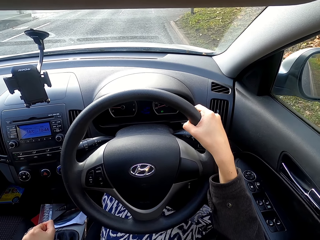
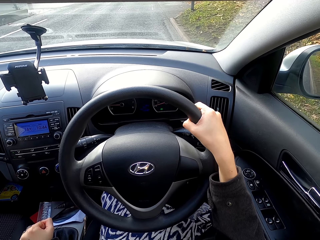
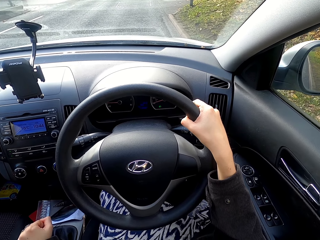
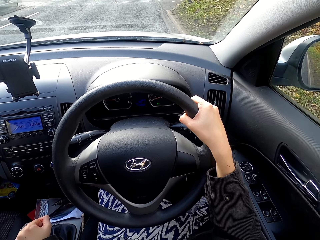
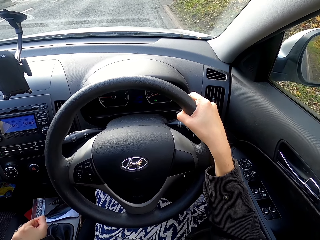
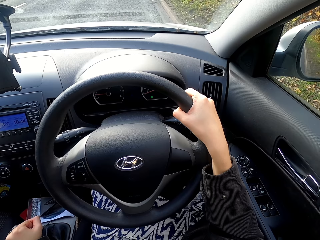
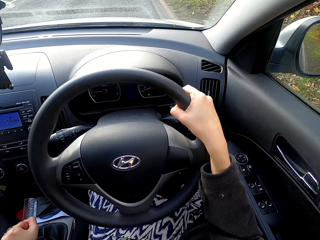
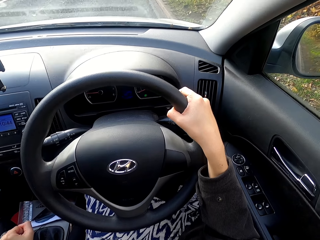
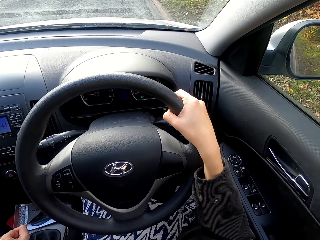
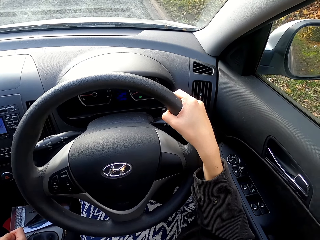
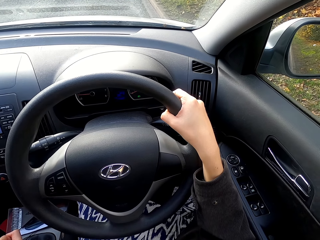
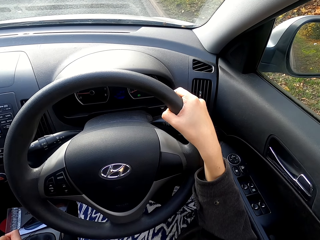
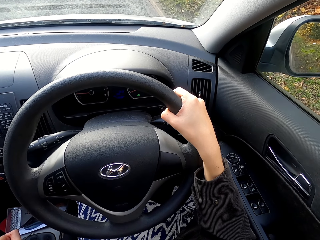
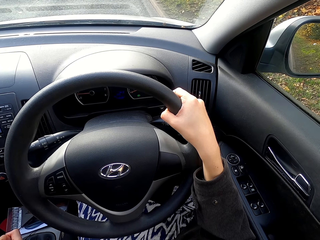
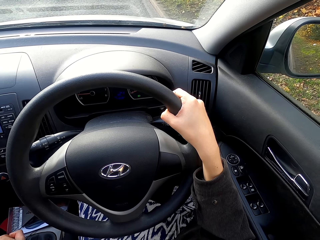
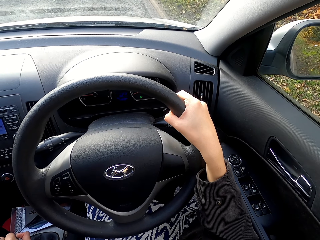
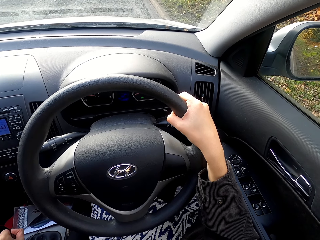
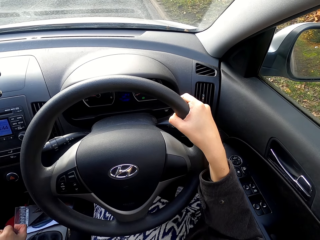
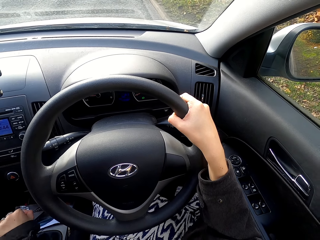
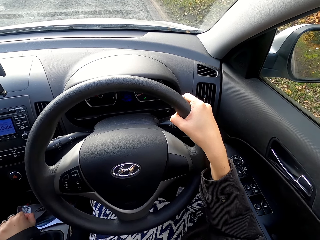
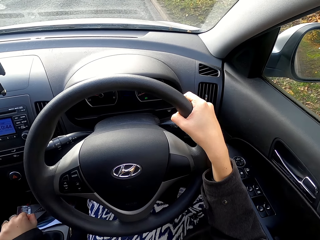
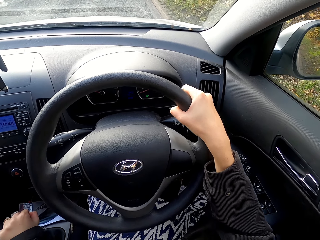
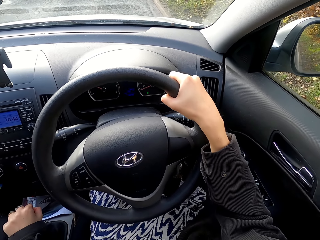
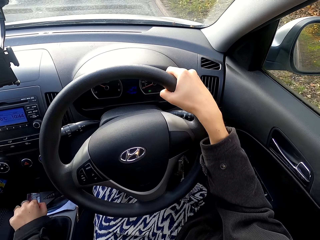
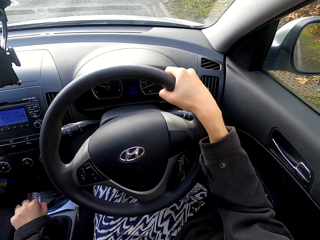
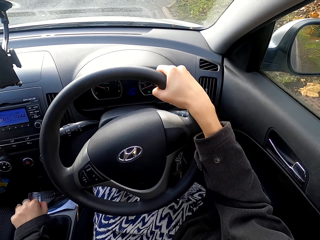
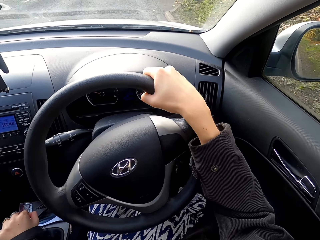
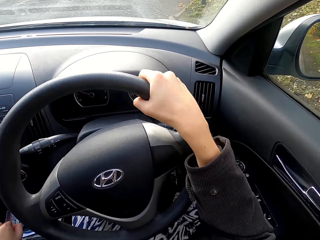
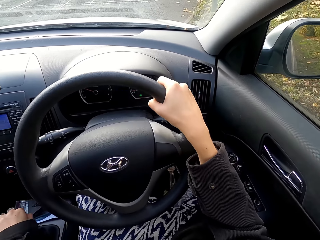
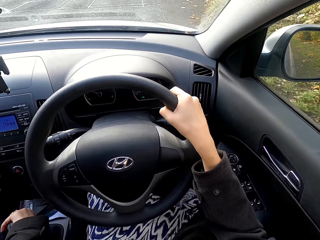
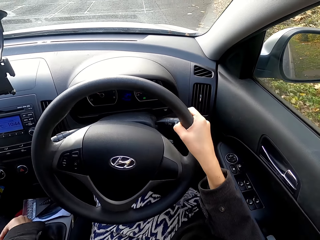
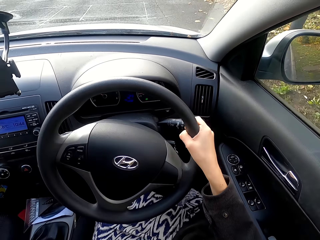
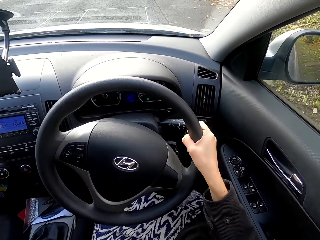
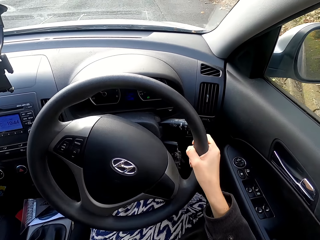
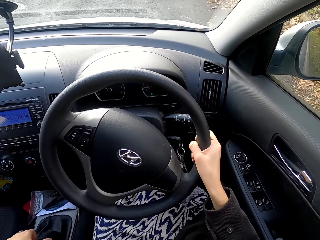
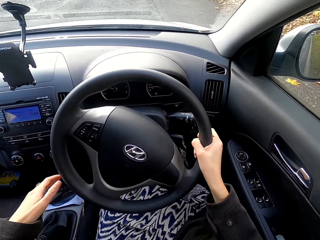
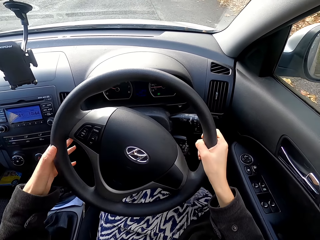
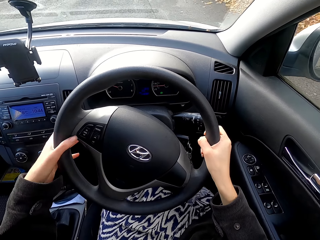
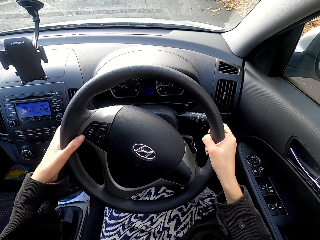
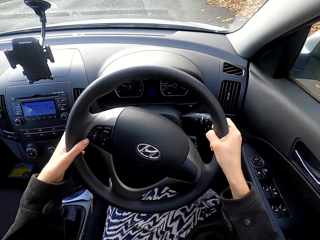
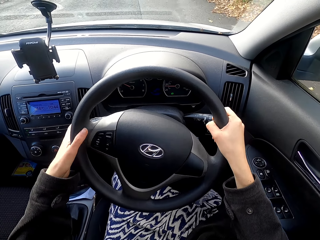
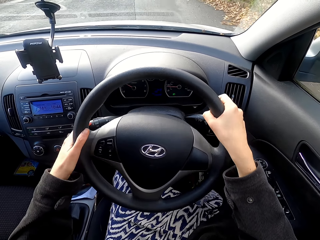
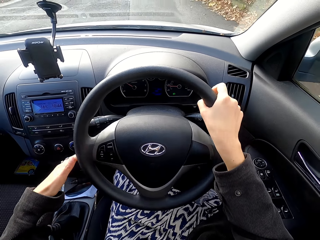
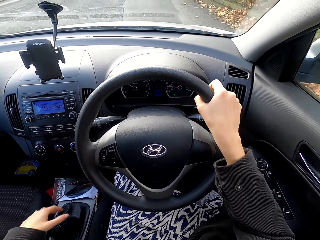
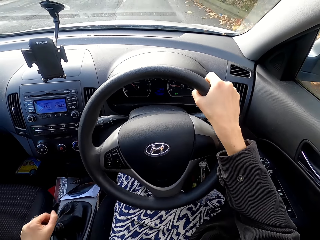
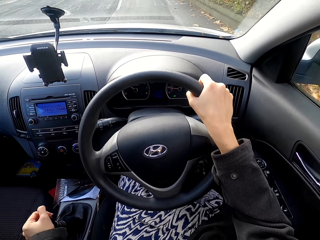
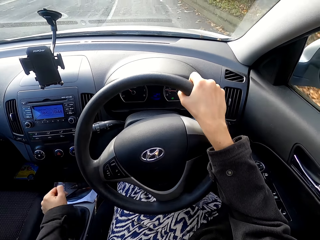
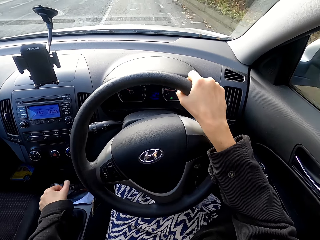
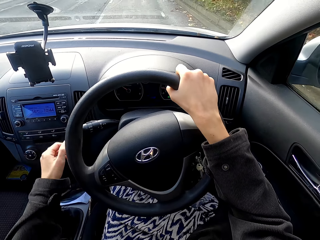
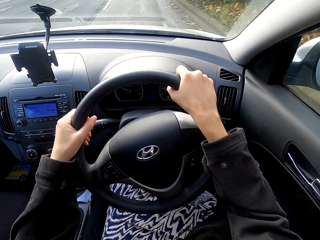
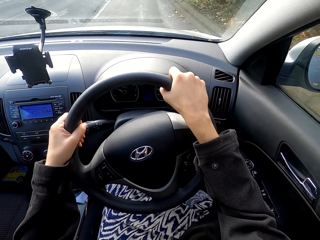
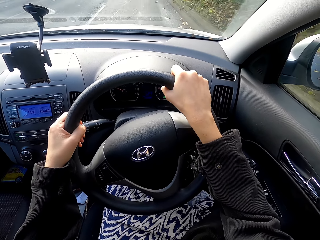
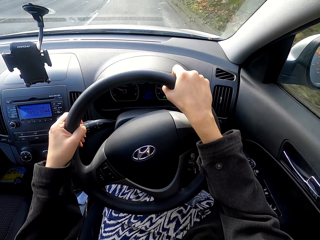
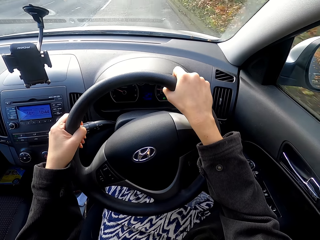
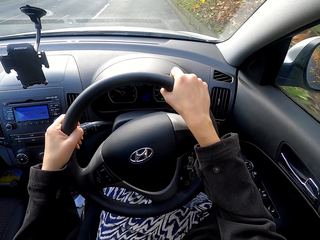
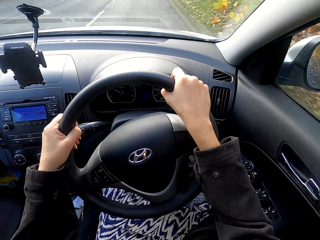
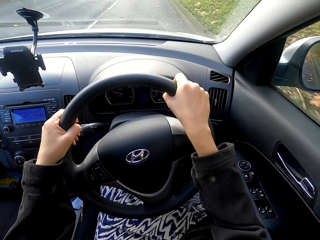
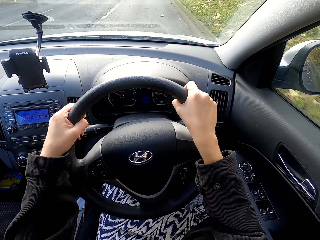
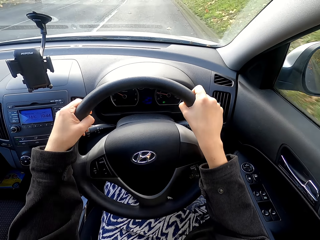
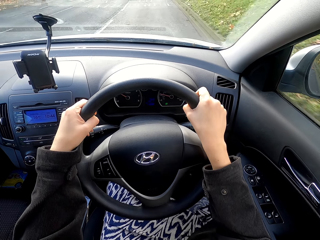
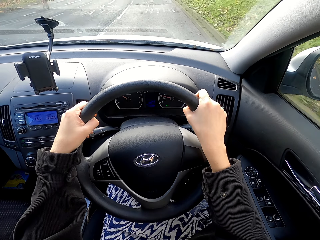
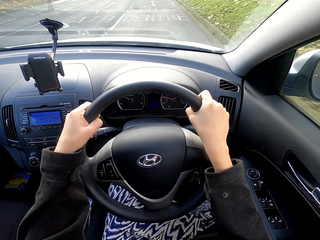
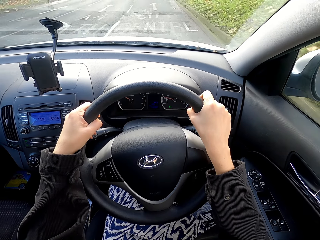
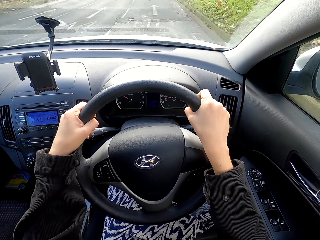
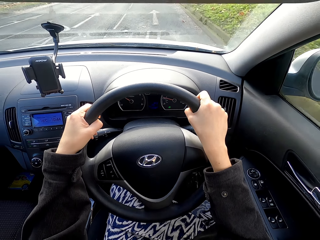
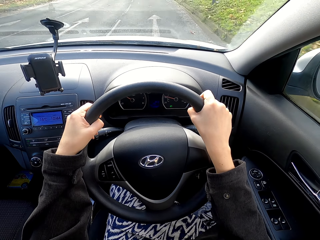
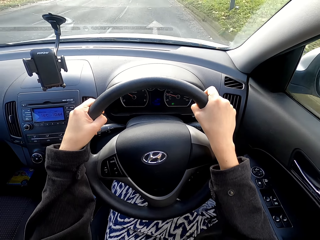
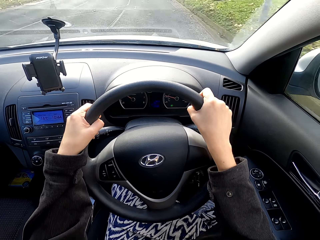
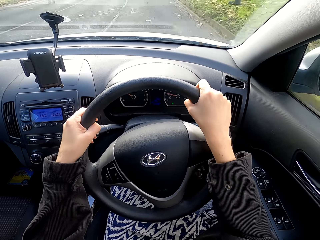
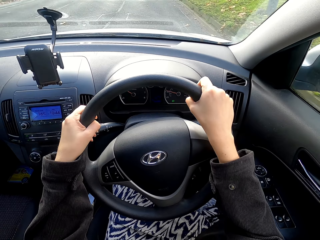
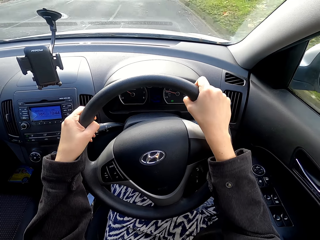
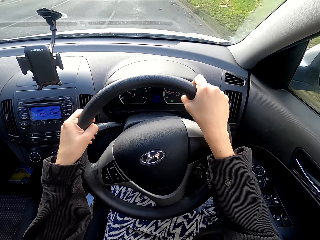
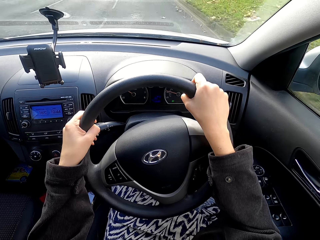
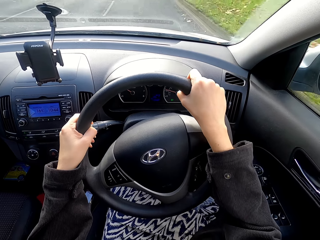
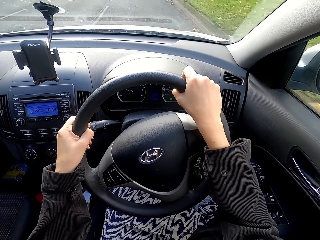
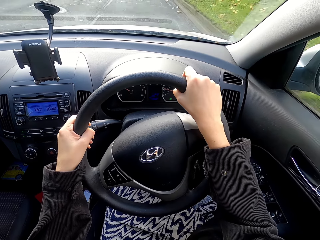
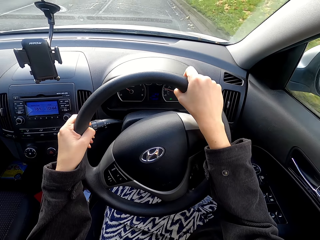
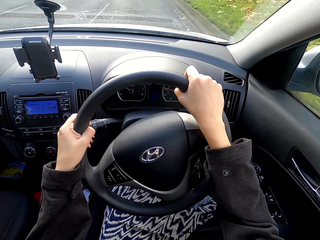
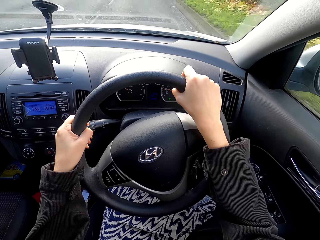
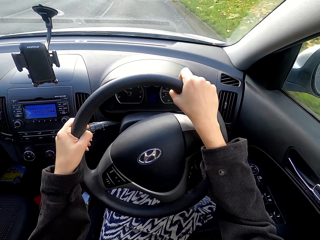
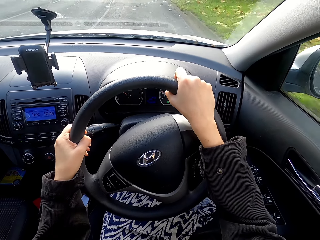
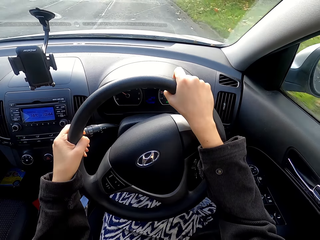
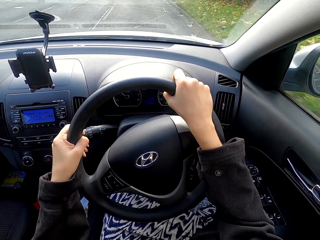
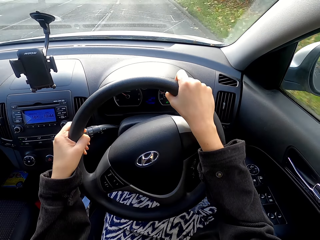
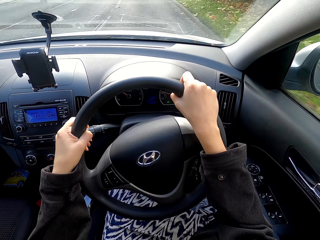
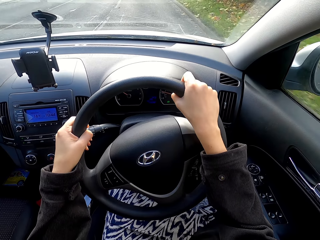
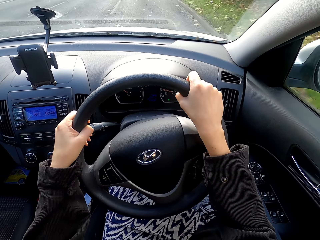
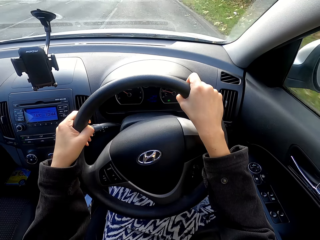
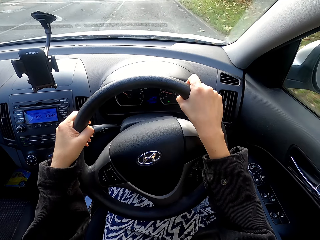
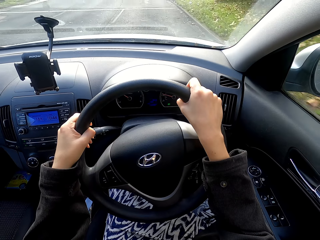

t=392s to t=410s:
The camera wearer stops the car on the road. They change the car gear. They drive the car on the road. They change the car gear. They drive the car around.

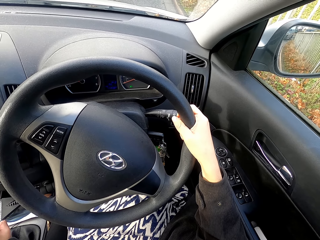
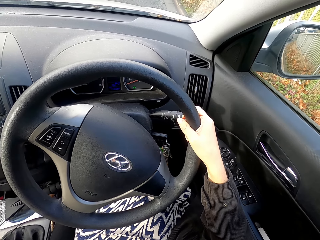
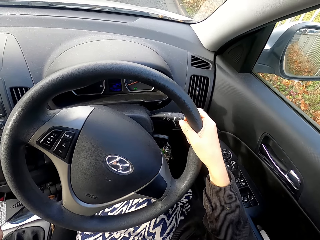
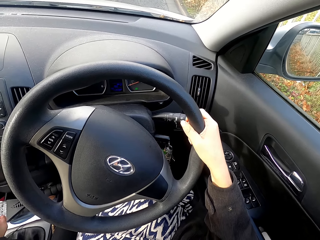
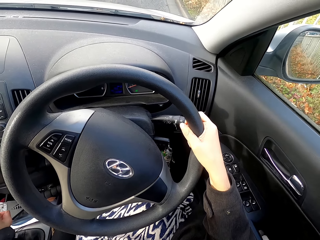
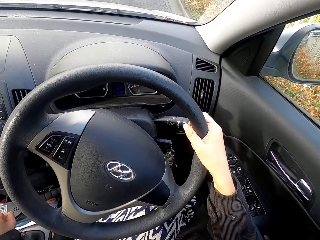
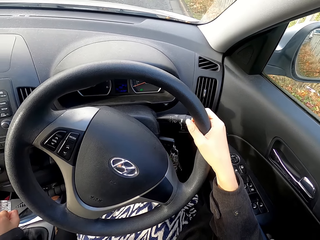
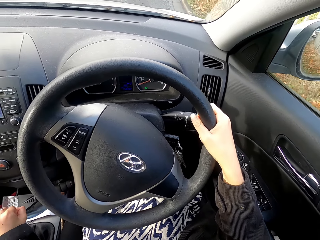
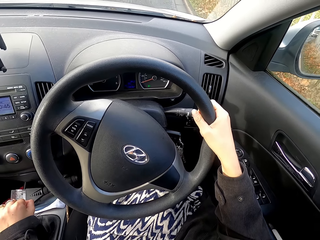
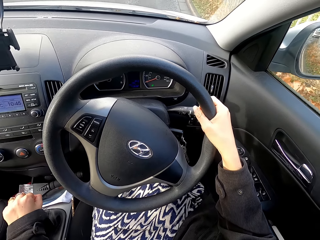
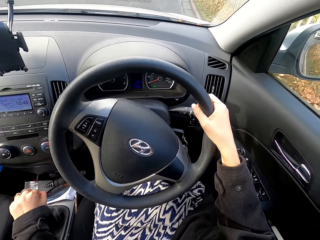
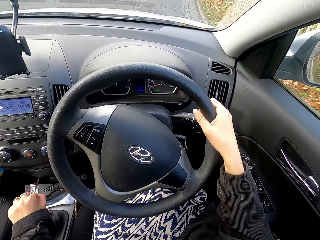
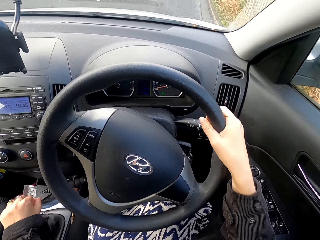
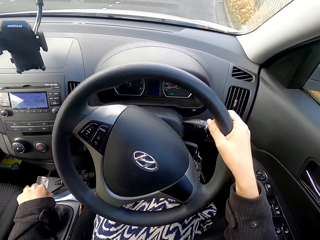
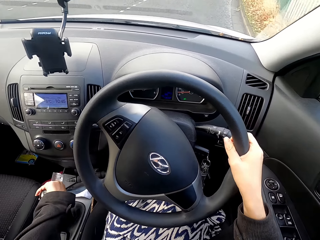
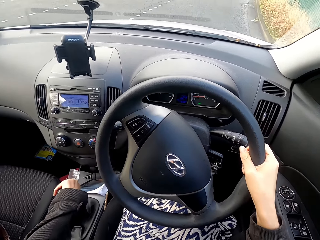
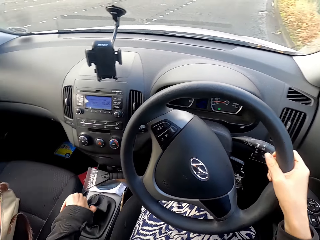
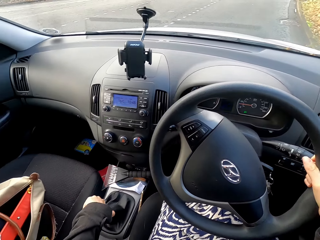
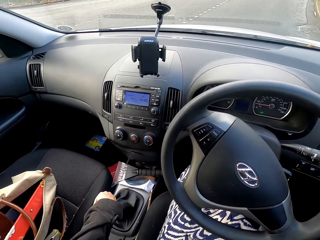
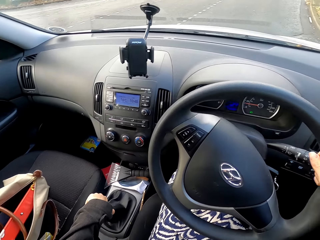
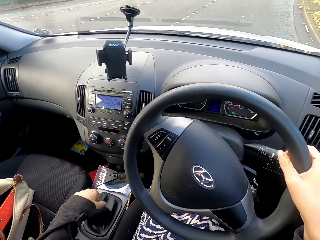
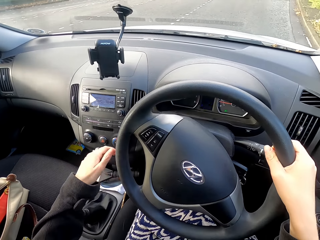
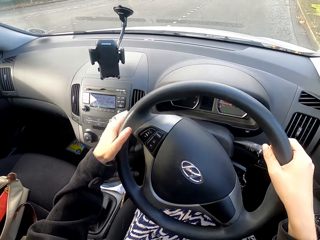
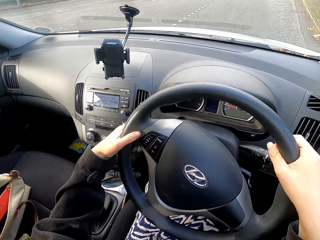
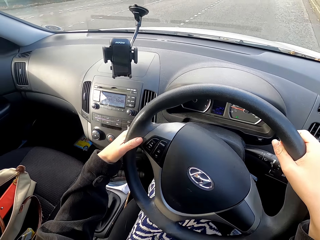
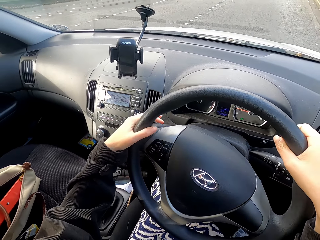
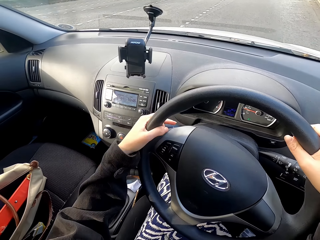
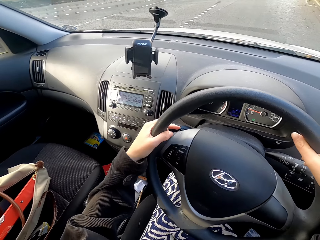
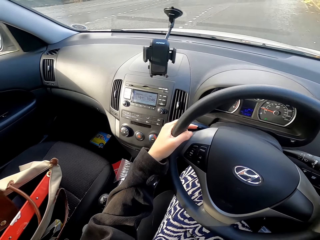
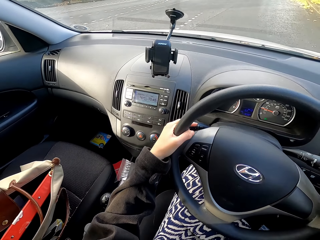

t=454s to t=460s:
The camera wearer changes the car gear. They release the brakes. They drive the car on the road.
